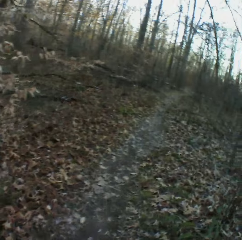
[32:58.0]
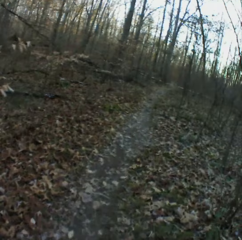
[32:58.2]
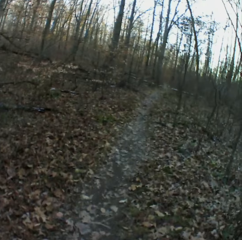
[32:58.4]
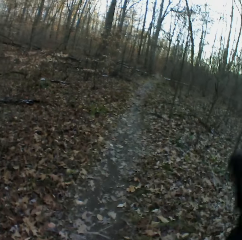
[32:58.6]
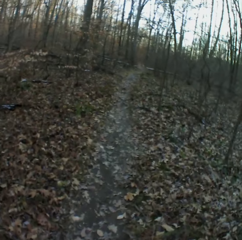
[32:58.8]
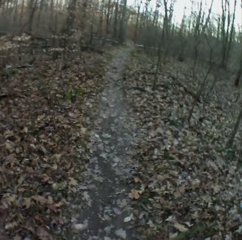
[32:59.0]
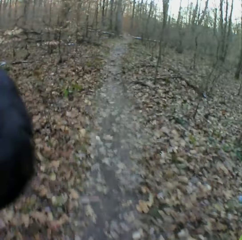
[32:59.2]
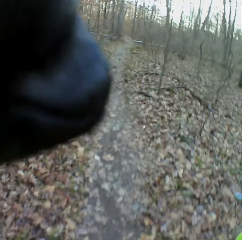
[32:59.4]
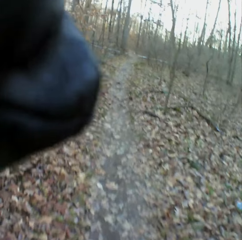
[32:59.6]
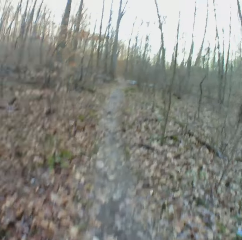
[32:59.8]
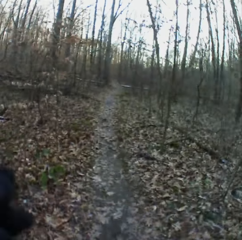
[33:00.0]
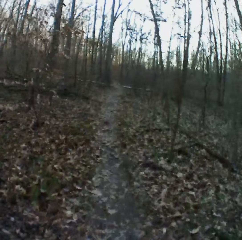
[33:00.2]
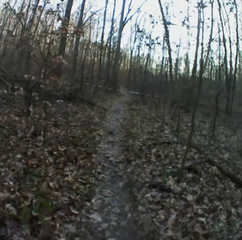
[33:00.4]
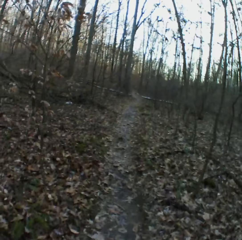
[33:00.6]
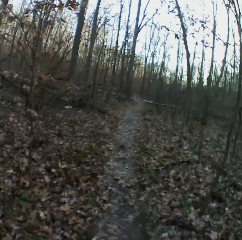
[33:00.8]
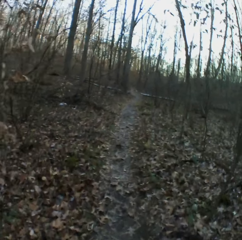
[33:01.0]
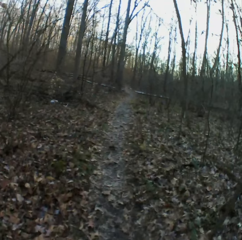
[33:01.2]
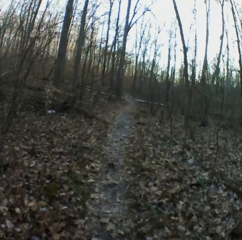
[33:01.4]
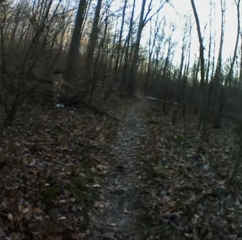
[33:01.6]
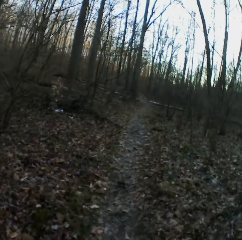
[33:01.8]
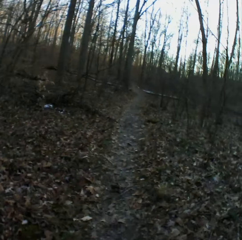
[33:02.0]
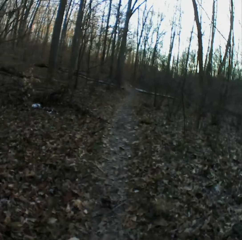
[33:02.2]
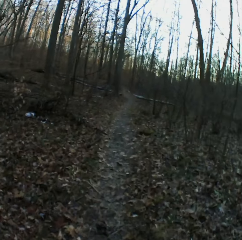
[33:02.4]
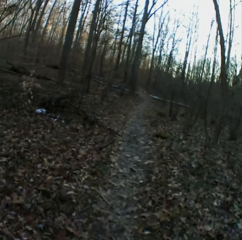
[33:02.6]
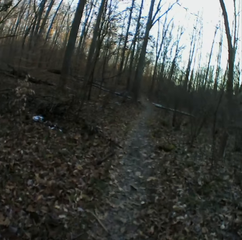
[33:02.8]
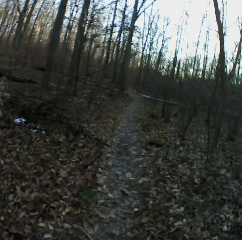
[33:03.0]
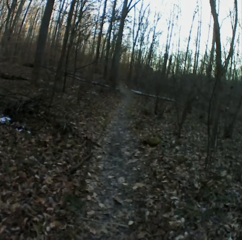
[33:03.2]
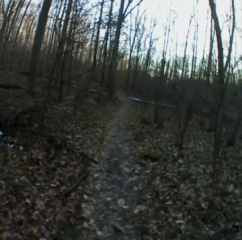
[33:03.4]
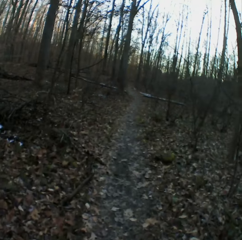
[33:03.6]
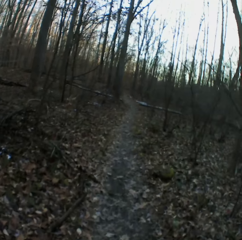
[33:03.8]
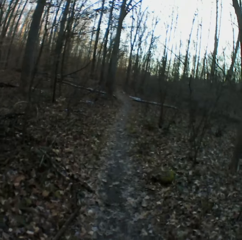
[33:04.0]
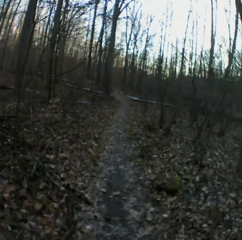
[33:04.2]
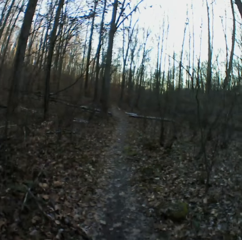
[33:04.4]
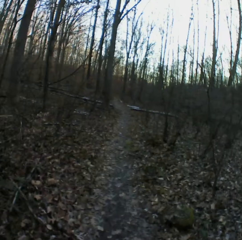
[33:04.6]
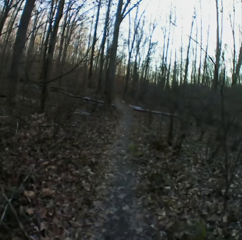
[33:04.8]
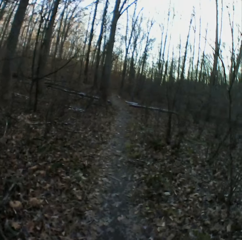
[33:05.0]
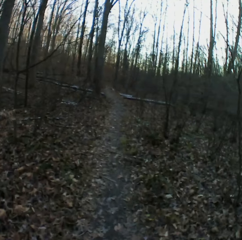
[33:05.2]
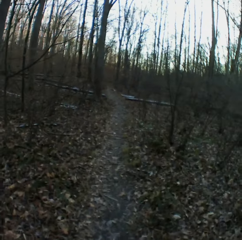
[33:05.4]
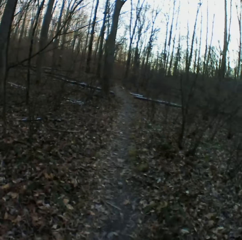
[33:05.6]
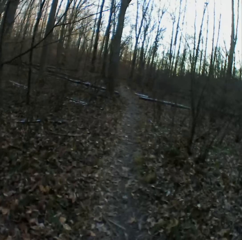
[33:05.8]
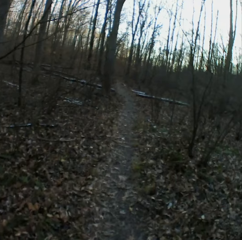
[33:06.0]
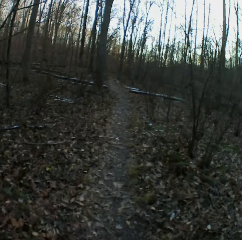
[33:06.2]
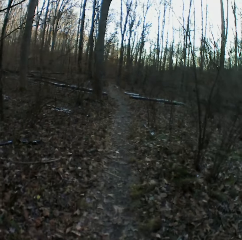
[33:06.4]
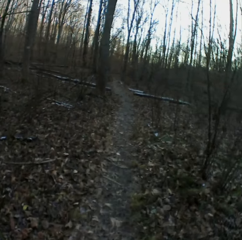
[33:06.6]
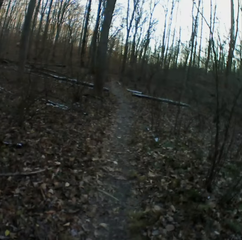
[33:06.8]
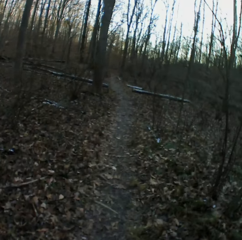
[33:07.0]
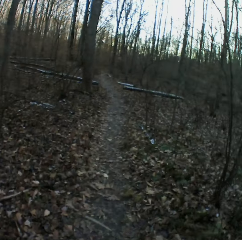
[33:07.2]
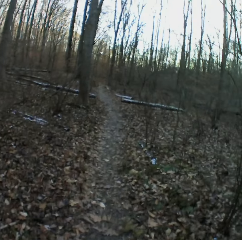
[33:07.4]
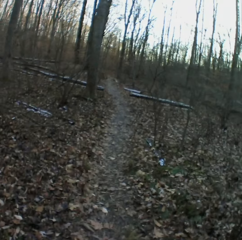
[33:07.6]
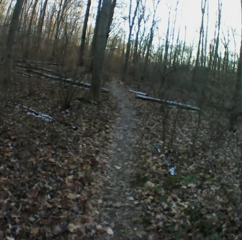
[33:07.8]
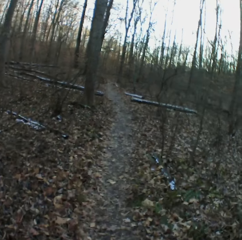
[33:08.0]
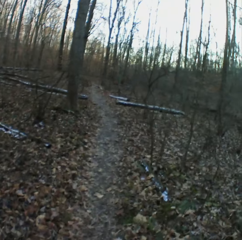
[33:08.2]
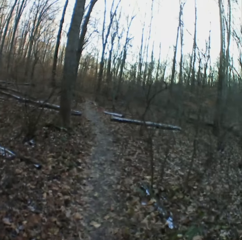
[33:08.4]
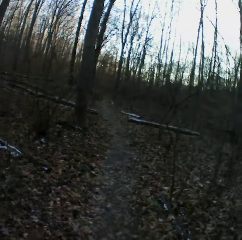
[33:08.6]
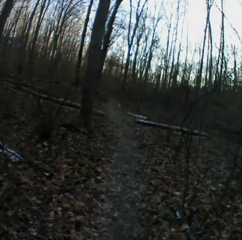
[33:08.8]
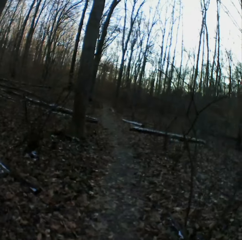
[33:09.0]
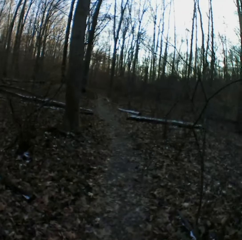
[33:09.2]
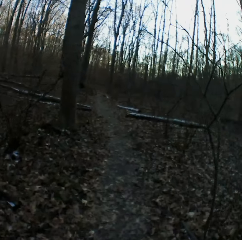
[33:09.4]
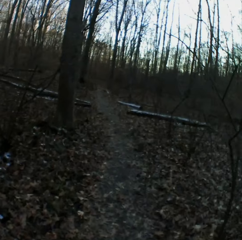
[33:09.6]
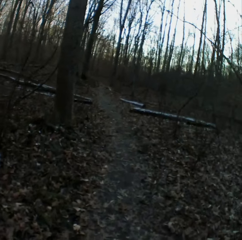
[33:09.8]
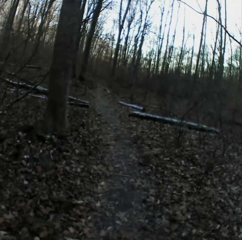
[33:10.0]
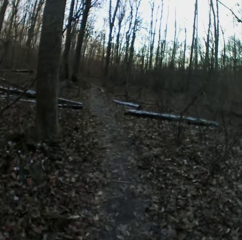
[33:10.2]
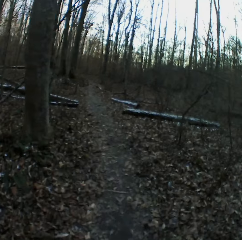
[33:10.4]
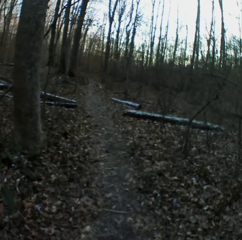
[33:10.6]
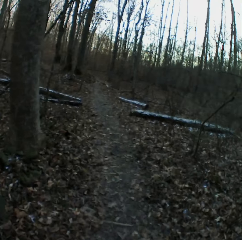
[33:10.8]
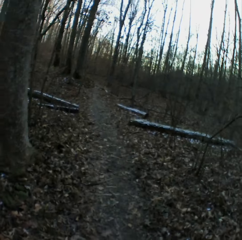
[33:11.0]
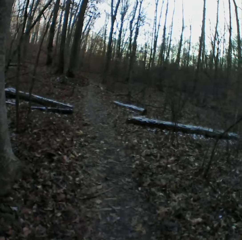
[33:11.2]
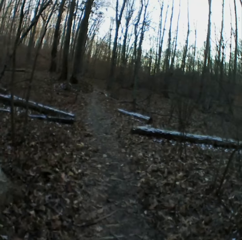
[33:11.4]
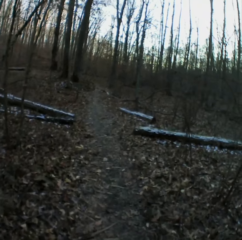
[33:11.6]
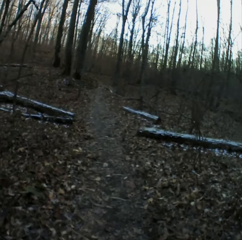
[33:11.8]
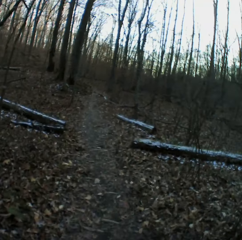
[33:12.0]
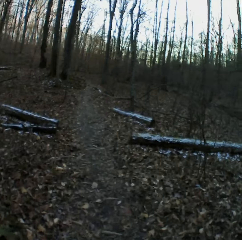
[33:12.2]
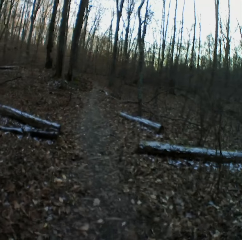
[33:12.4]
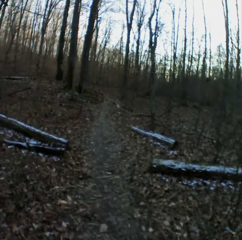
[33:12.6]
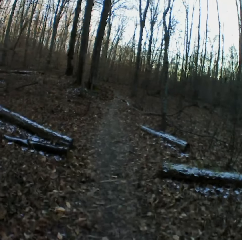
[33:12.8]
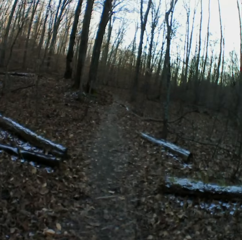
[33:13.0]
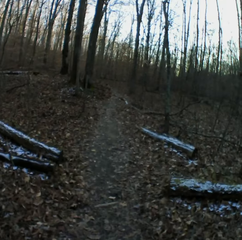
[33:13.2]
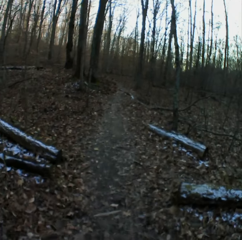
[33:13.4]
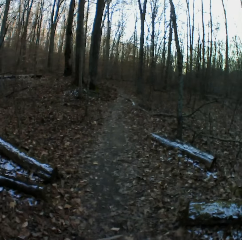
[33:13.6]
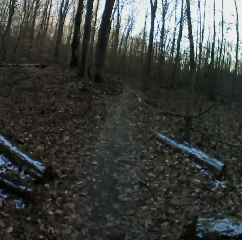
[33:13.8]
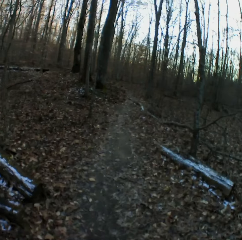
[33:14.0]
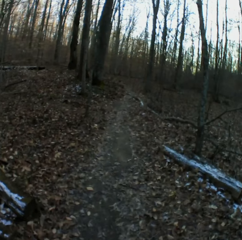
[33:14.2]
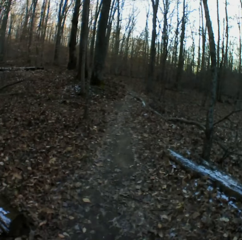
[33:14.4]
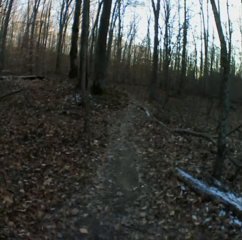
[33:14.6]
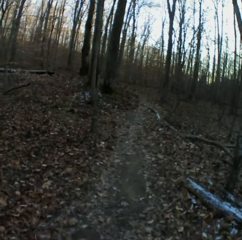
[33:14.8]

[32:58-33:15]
The camera wearer adjusts the camera and walks down the forest. They sneeze. They cough. They sneeze.

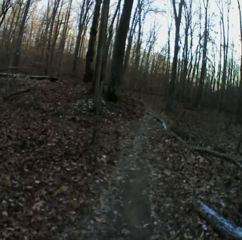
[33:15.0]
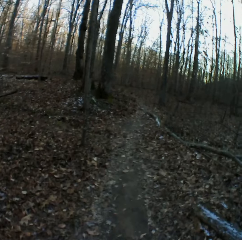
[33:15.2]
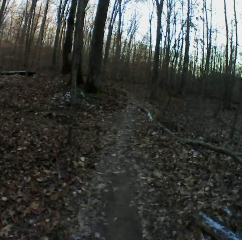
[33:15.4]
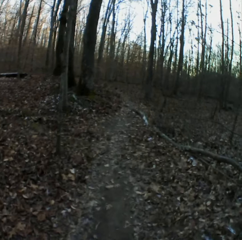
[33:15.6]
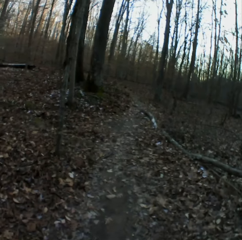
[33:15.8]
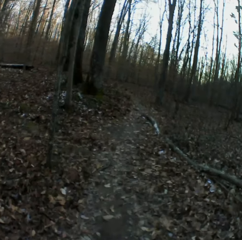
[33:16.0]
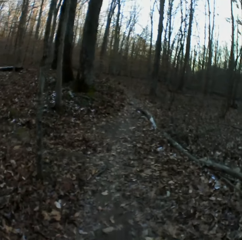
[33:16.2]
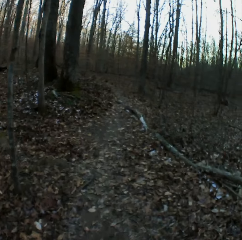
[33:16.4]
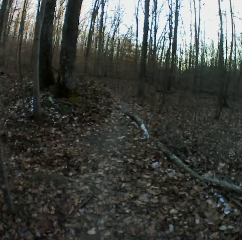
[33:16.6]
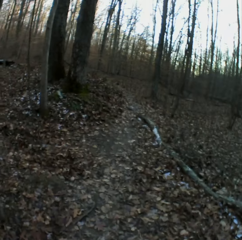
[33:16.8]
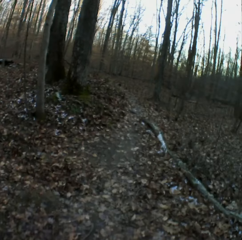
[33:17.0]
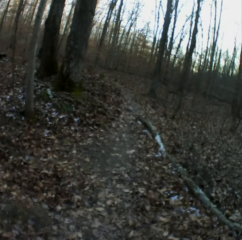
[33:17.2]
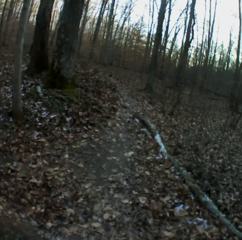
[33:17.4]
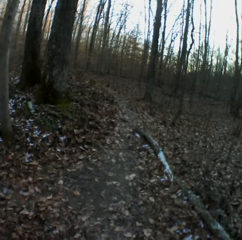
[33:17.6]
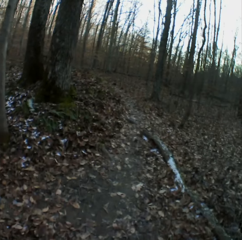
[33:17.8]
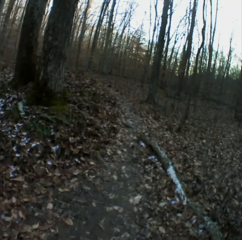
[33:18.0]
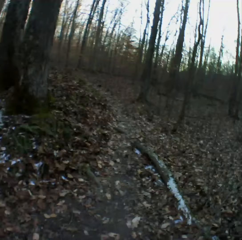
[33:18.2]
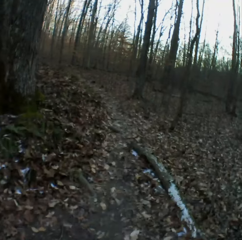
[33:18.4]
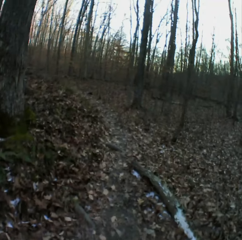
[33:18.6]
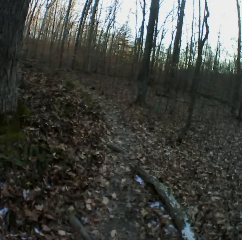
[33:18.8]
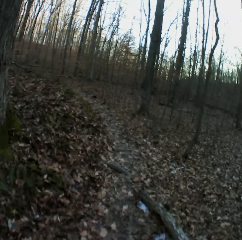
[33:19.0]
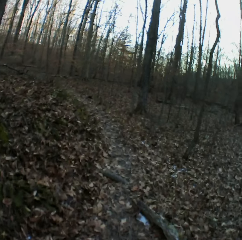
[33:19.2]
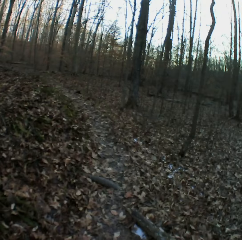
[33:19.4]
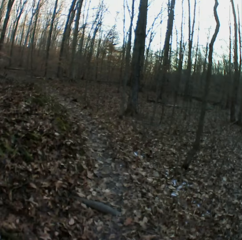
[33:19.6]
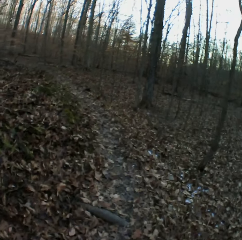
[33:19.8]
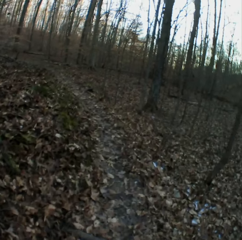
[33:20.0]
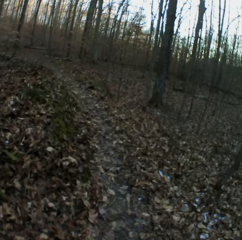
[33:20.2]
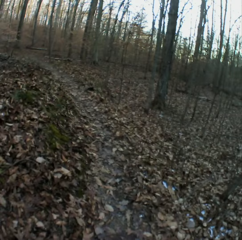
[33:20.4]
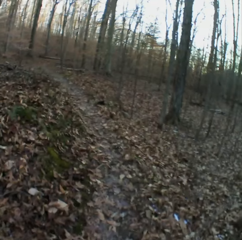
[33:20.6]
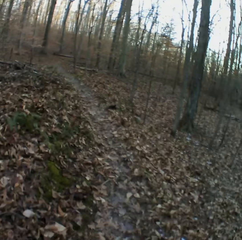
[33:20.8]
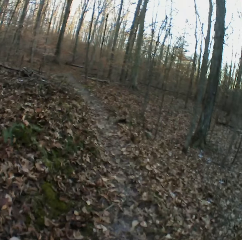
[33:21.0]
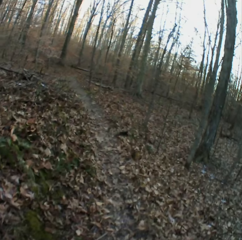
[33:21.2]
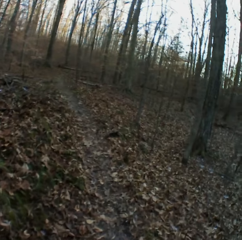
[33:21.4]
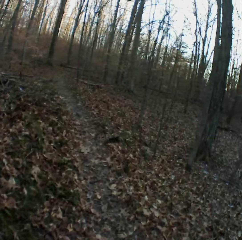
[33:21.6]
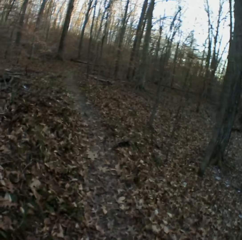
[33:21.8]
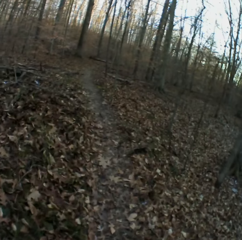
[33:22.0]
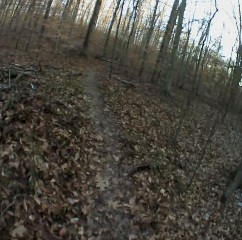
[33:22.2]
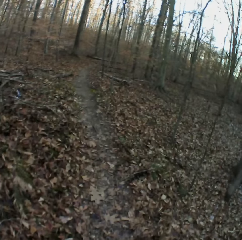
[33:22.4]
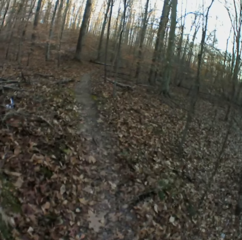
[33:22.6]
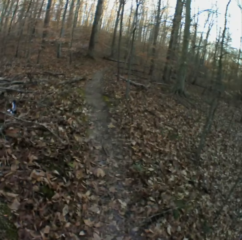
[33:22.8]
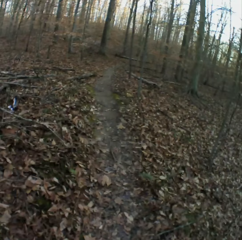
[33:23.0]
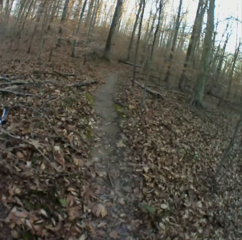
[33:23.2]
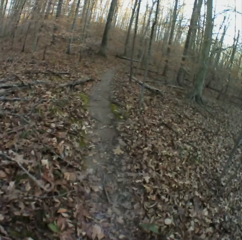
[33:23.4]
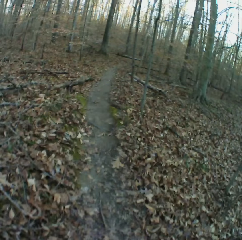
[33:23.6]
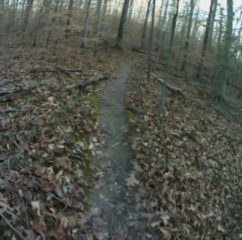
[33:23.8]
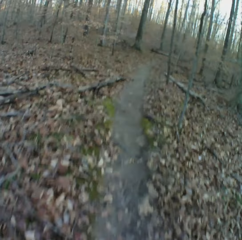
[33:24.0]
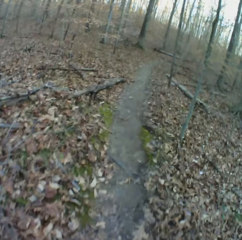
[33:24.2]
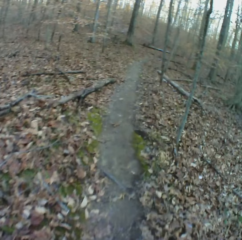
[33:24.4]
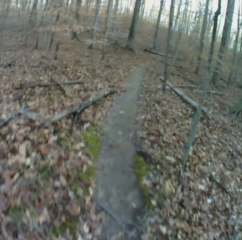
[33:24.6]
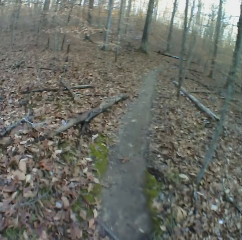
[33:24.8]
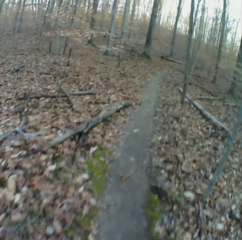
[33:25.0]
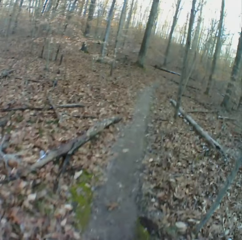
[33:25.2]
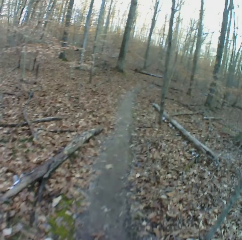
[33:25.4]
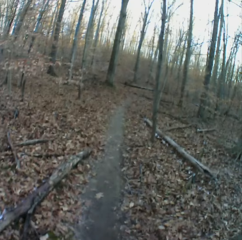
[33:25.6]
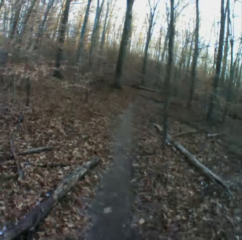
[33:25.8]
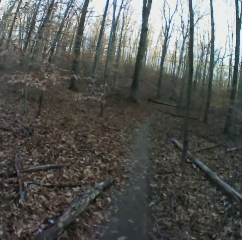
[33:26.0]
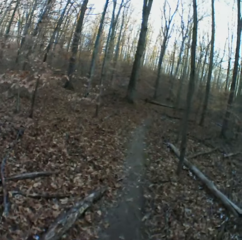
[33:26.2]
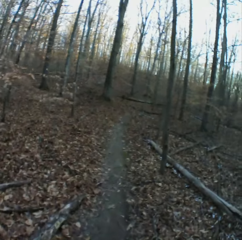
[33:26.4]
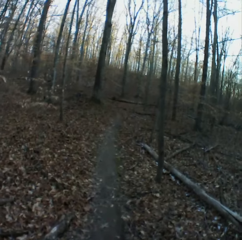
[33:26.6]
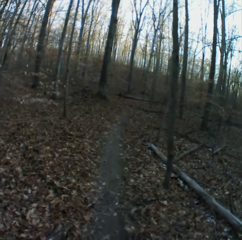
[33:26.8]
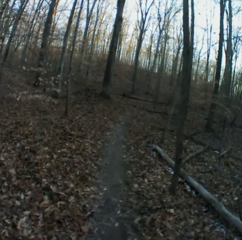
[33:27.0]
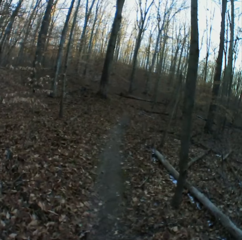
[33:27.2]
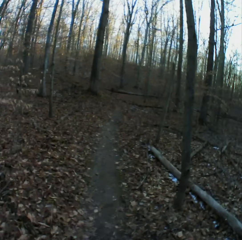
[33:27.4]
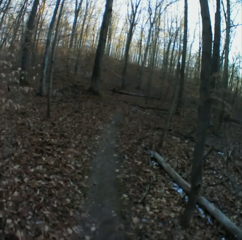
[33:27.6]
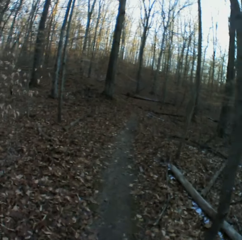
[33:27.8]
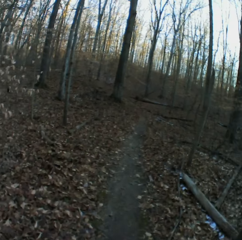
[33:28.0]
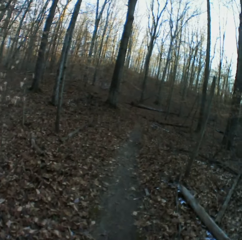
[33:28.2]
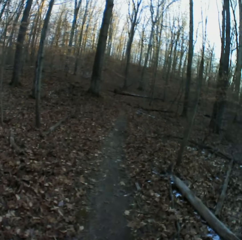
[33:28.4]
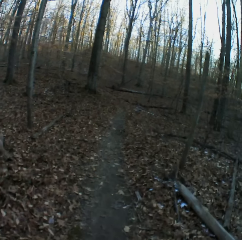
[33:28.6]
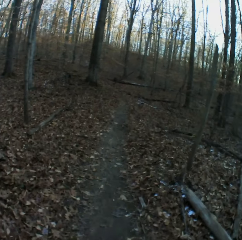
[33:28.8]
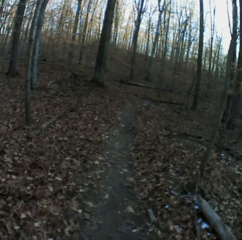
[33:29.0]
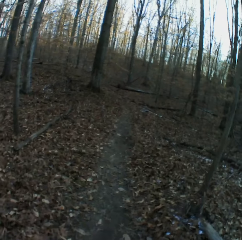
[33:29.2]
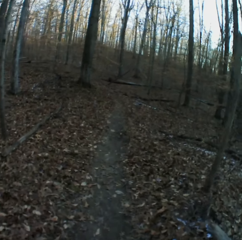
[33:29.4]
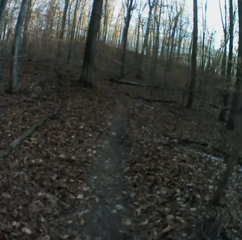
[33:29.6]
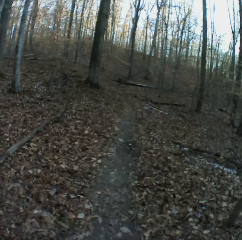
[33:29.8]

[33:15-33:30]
The camera wearer sneezes.
